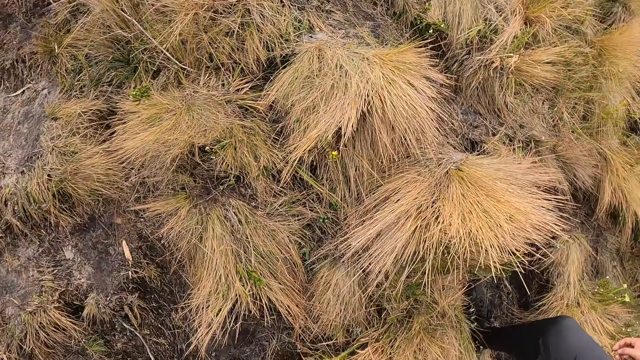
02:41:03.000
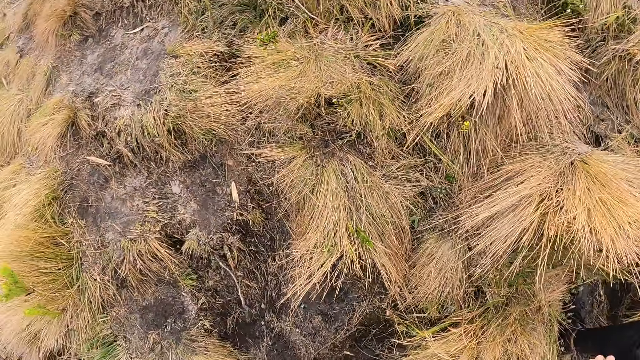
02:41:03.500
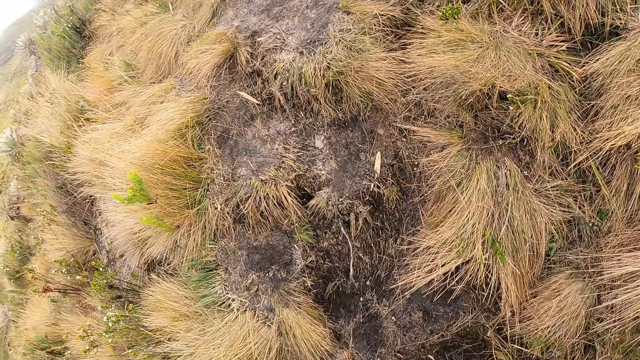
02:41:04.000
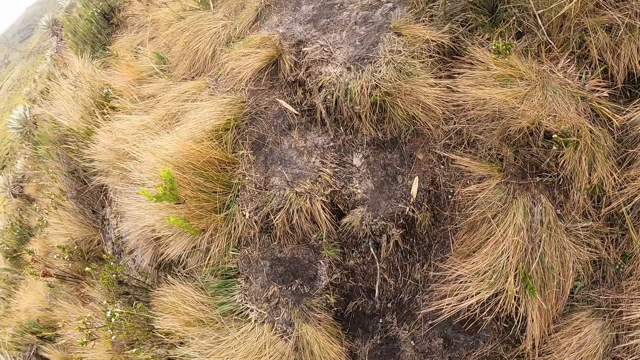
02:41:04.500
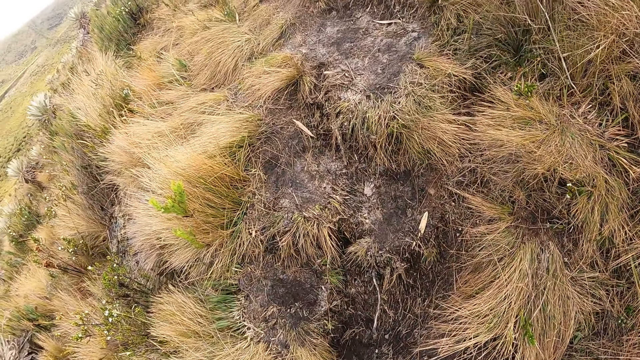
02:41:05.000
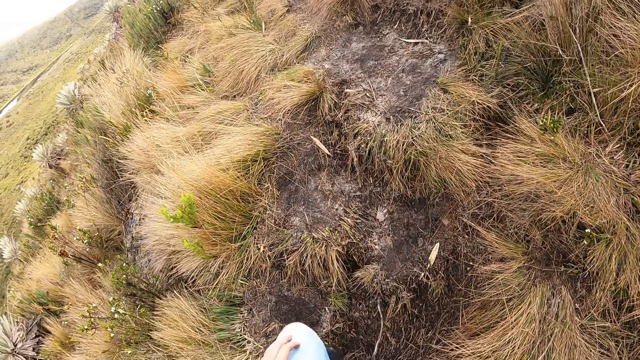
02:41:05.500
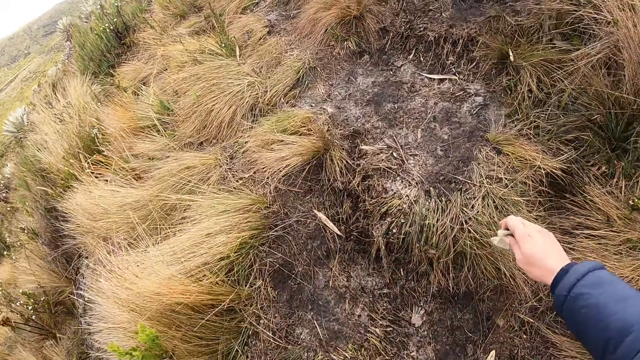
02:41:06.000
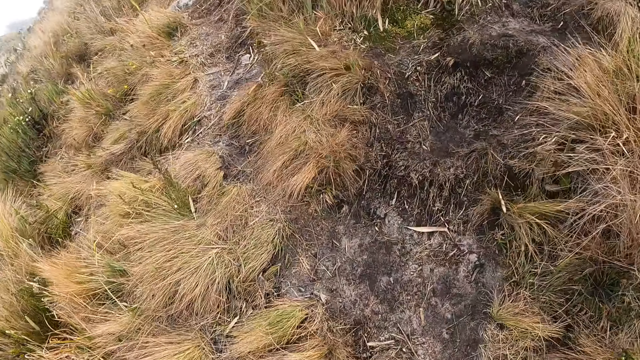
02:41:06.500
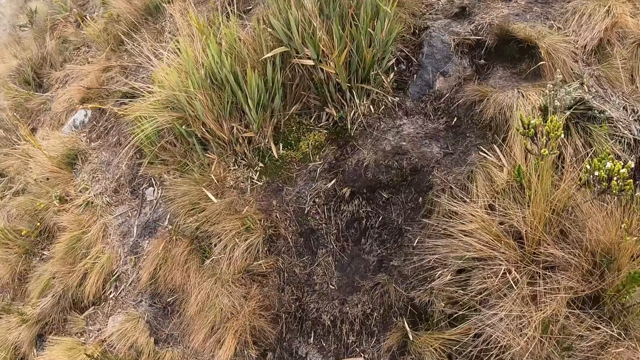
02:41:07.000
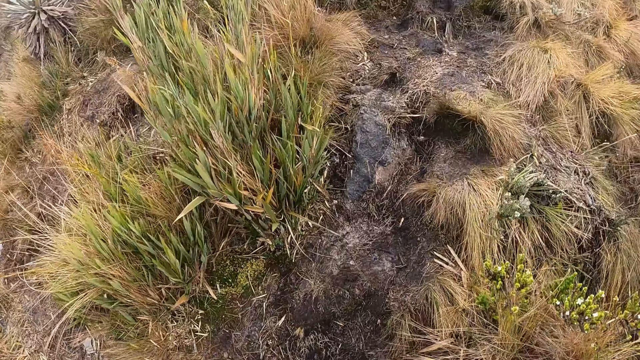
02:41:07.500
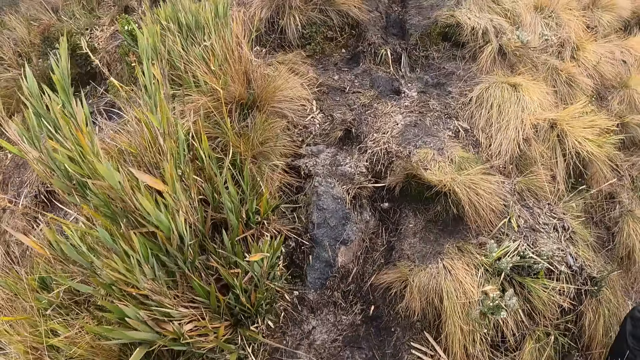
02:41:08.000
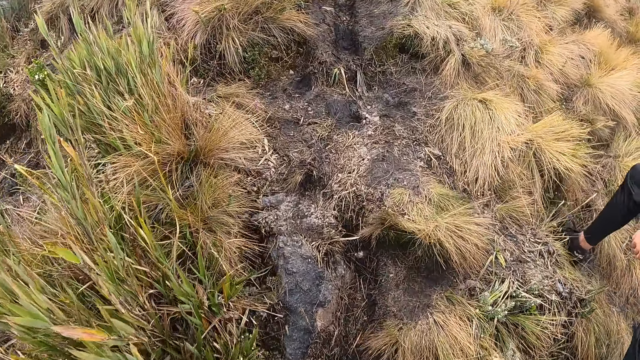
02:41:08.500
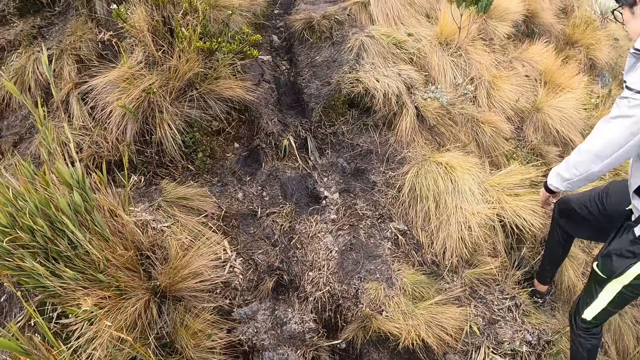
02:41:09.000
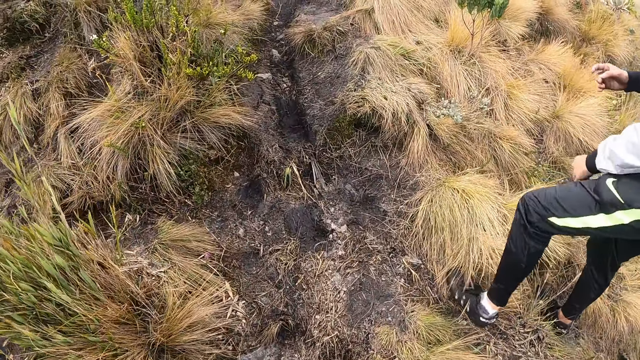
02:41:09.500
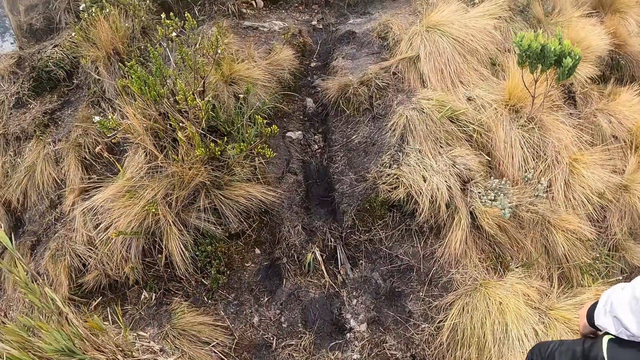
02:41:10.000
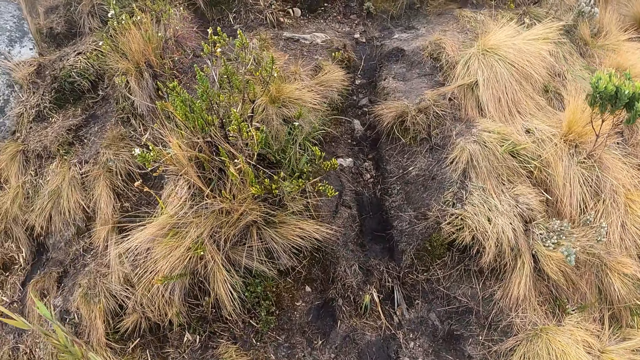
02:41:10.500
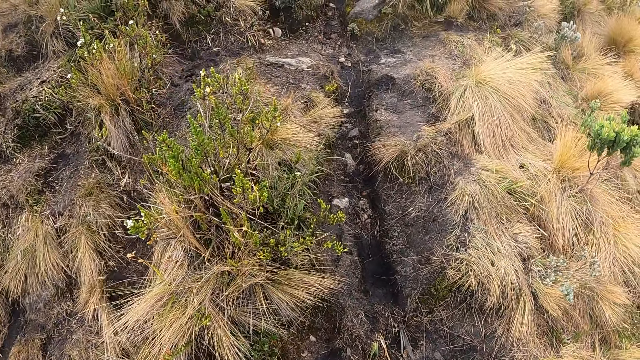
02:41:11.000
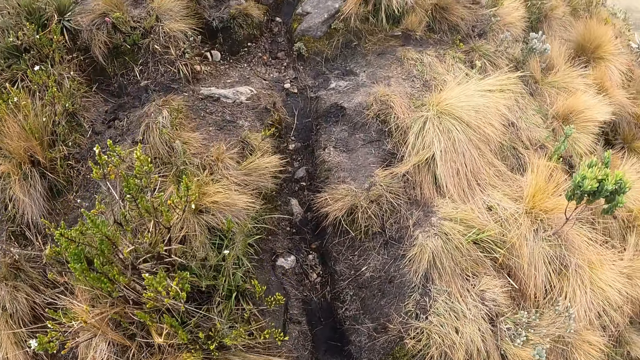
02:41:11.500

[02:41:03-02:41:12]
The camera wearer walks. A man walks.

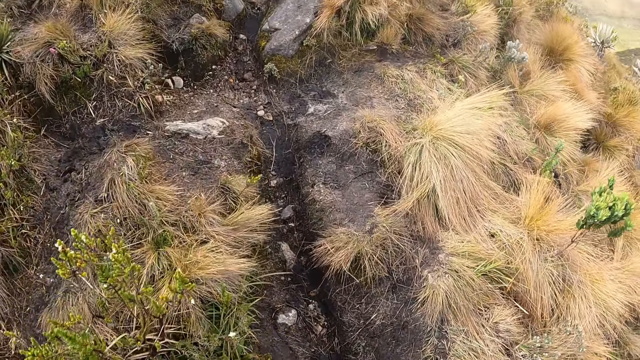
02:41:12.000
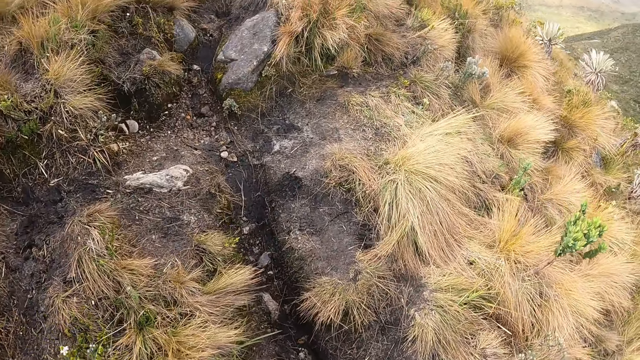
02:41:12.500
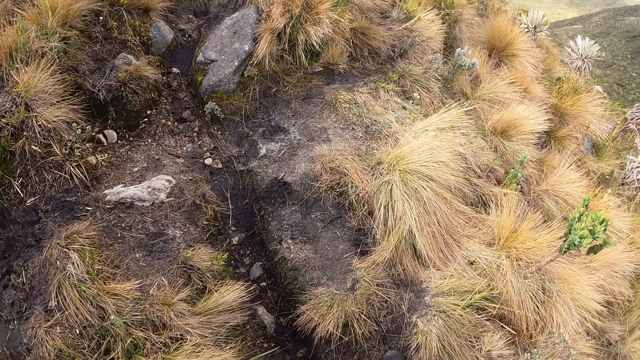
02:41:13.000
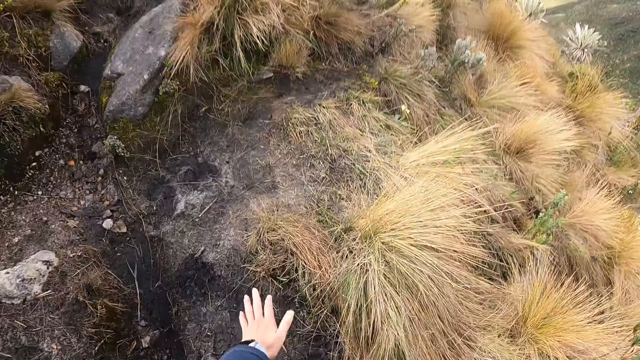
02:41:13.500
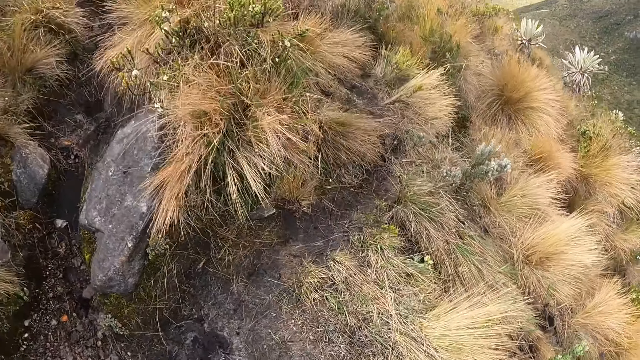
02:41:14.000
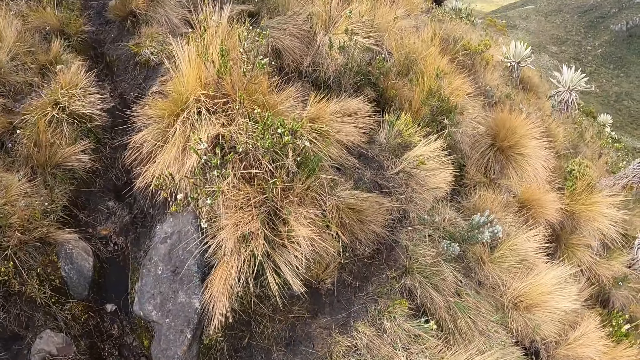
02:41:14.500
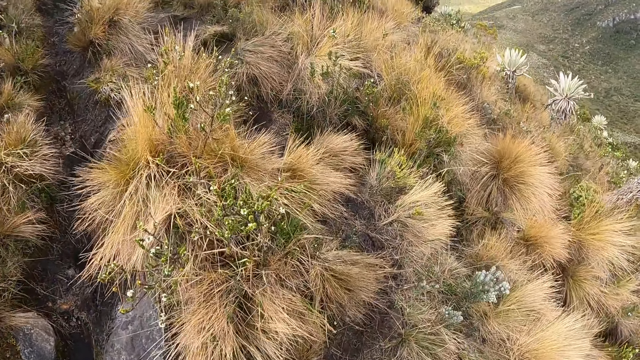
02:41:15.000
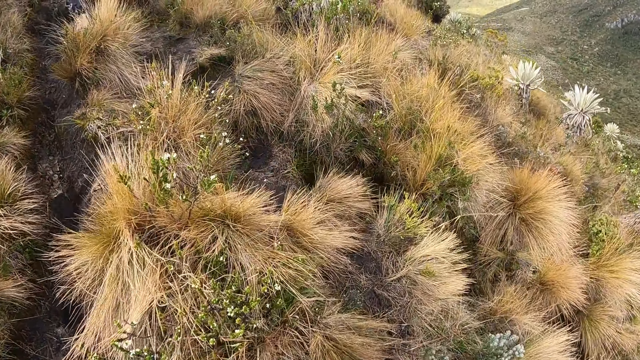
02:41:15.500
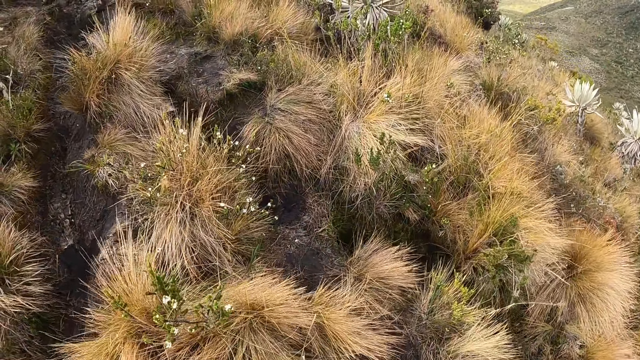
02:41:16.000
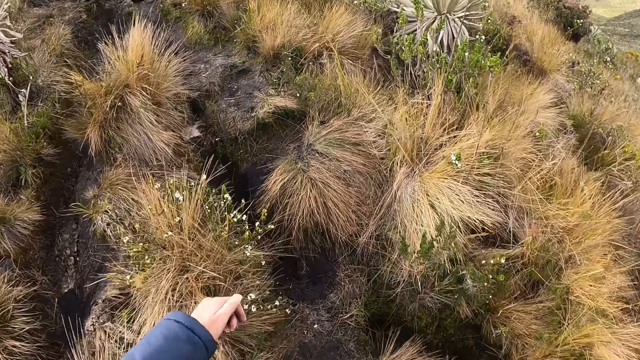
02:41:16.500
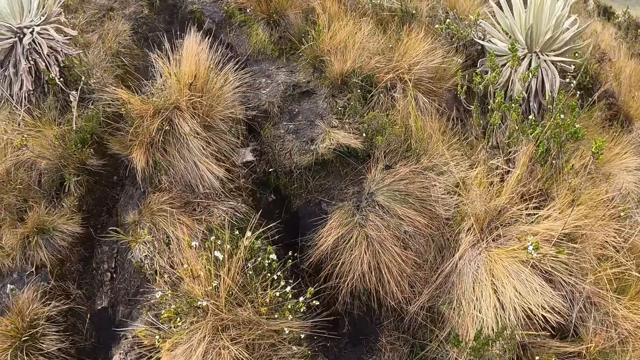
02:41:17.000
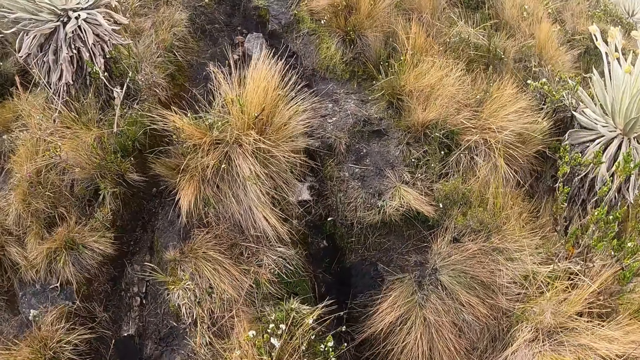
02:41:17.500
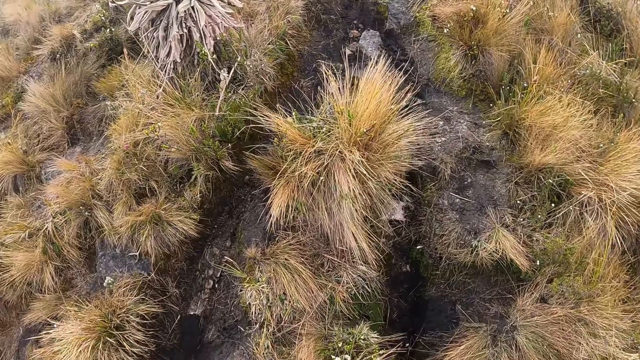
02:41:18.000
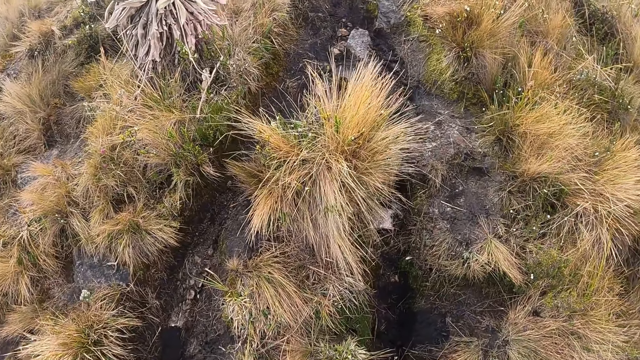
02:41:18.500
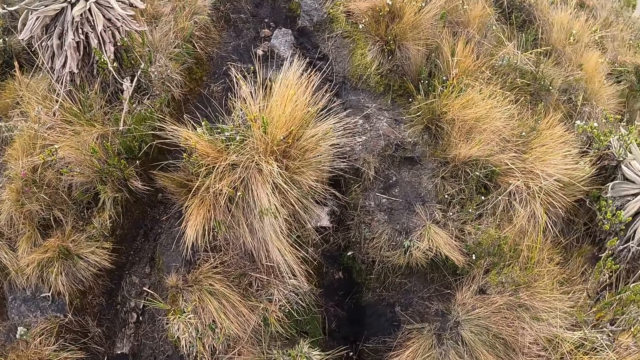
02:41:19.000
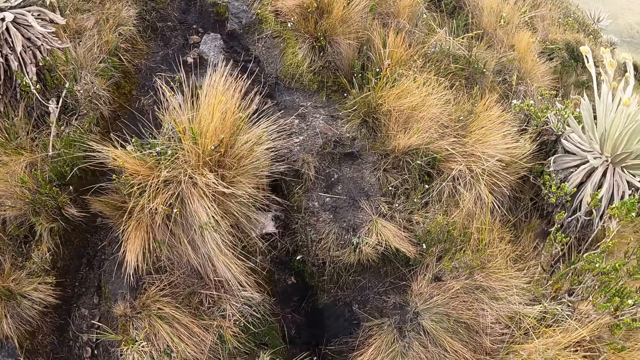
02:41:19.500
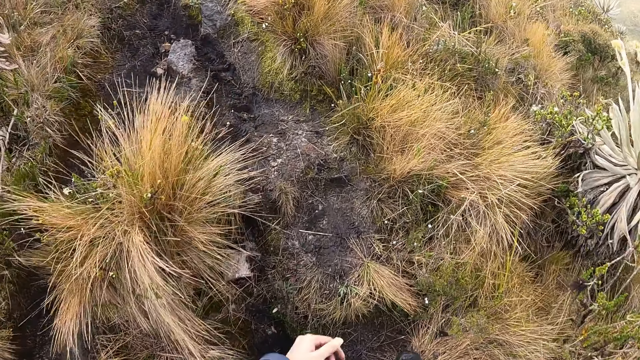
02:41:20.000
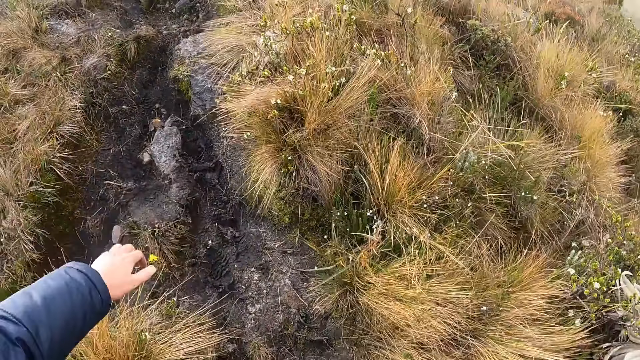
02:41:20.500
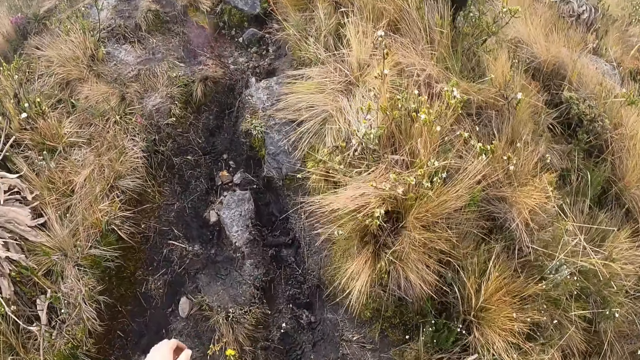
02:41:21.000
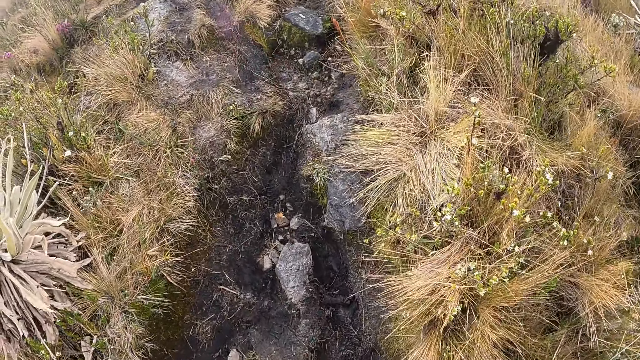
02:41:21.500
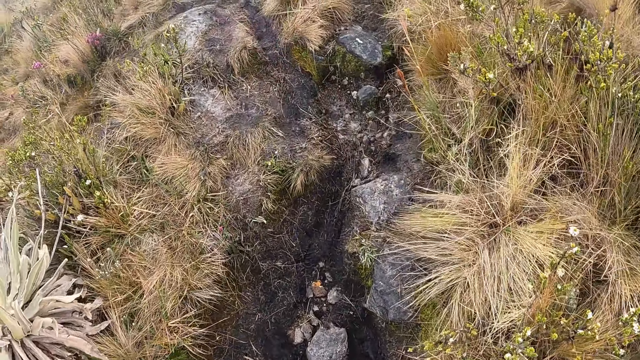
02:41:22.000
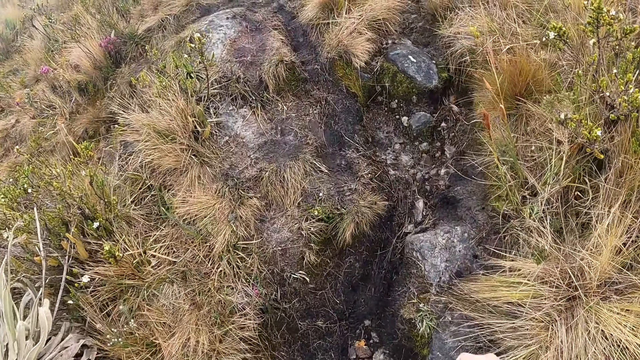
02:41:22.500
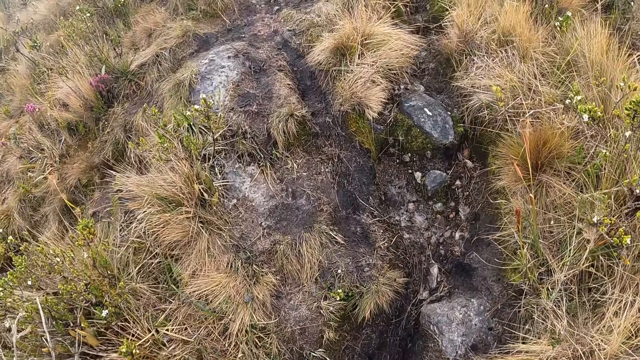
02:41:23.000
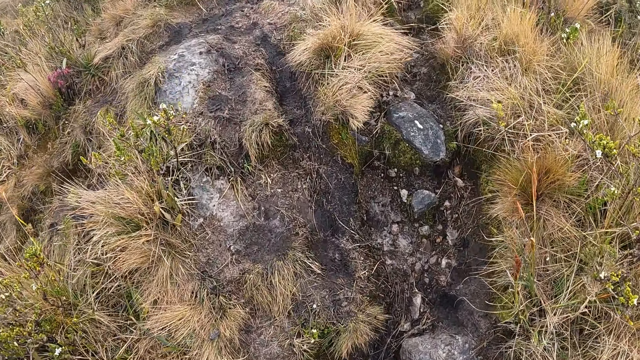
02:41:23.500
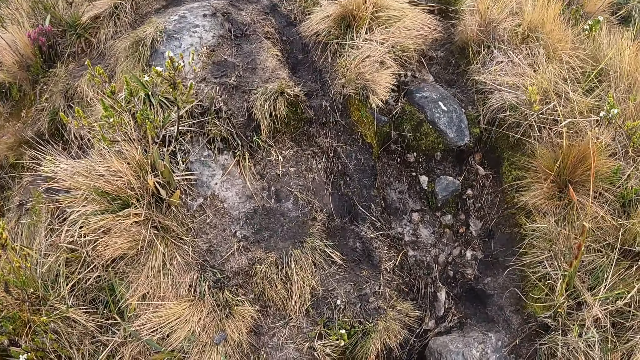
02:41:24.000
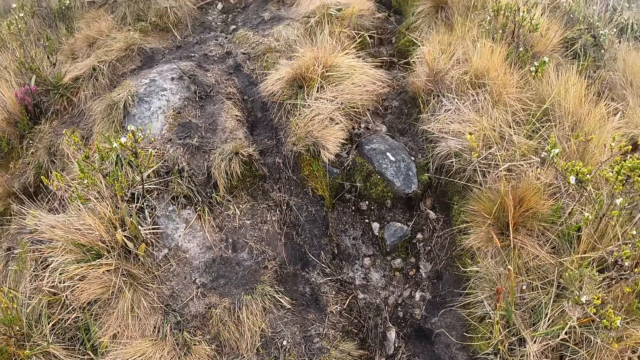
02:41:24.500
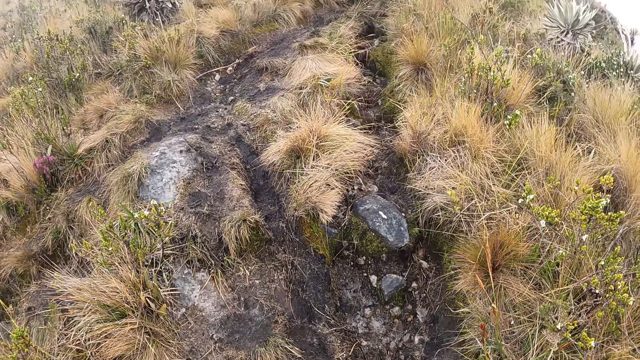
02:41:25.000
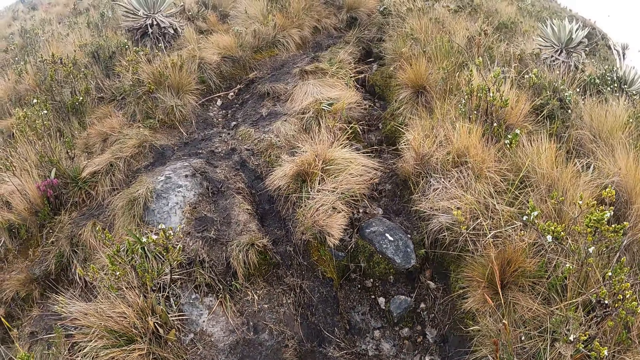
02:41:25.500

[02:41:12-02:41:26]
The camera wearer touches the ground on the hill with his left hand. He walks. He moves a hand.
